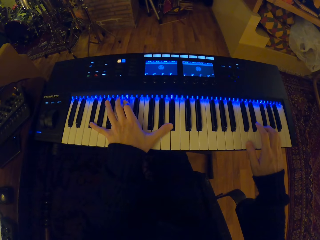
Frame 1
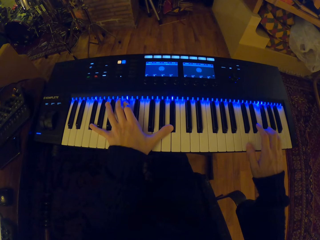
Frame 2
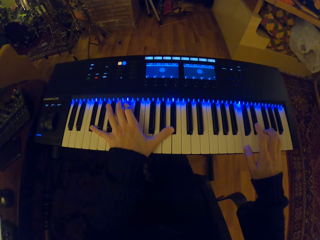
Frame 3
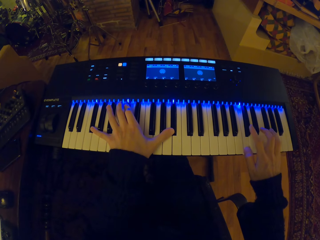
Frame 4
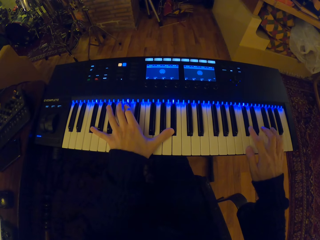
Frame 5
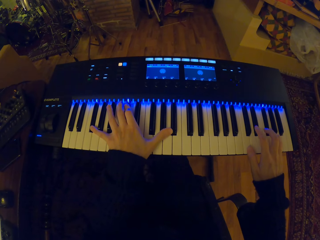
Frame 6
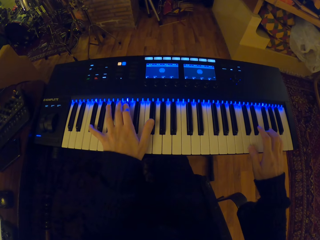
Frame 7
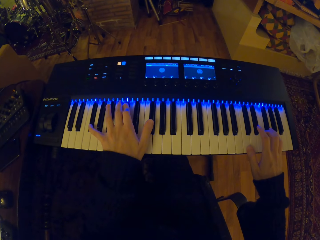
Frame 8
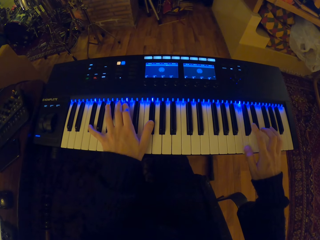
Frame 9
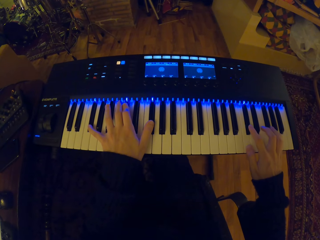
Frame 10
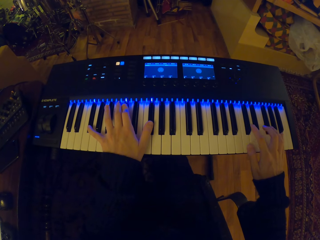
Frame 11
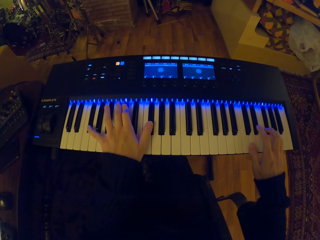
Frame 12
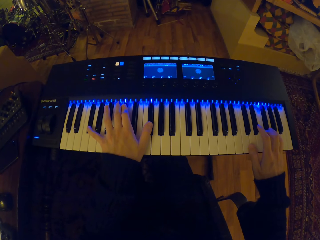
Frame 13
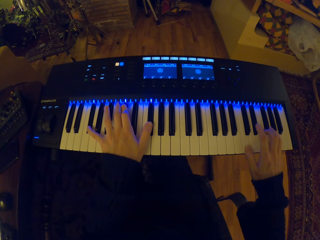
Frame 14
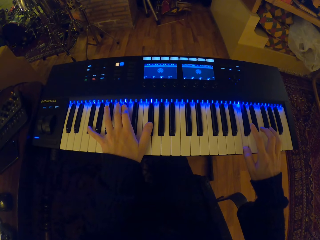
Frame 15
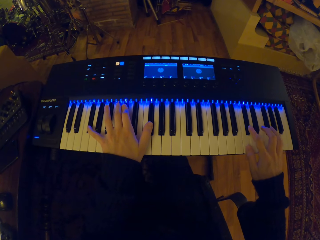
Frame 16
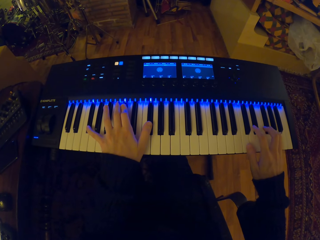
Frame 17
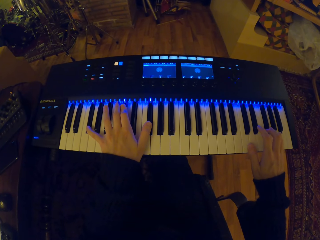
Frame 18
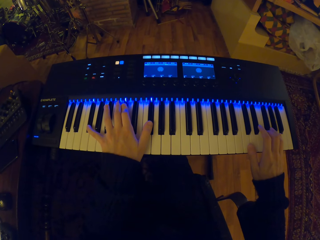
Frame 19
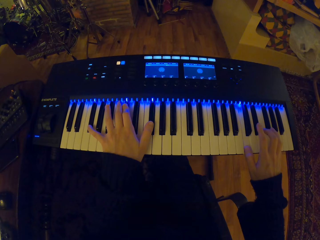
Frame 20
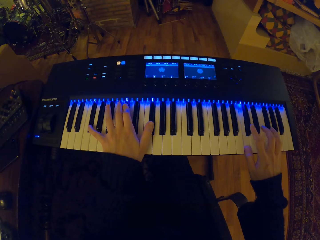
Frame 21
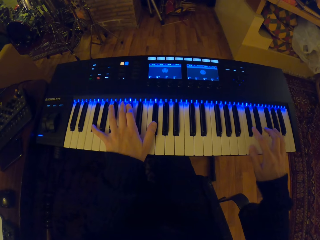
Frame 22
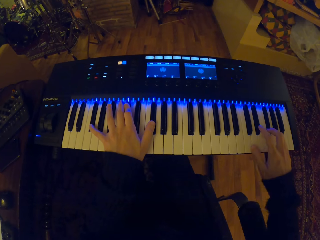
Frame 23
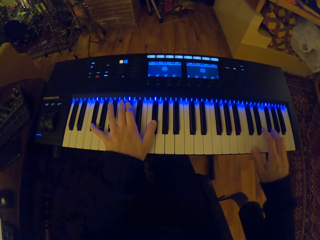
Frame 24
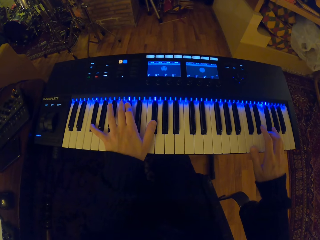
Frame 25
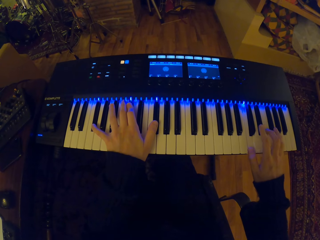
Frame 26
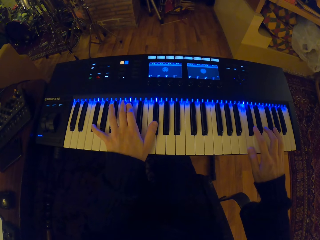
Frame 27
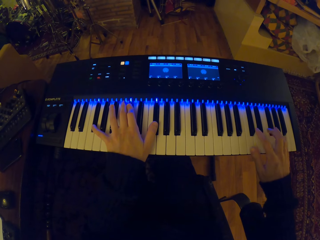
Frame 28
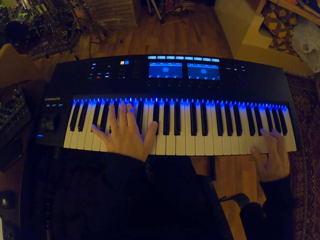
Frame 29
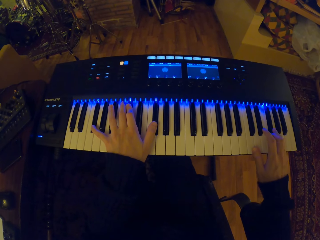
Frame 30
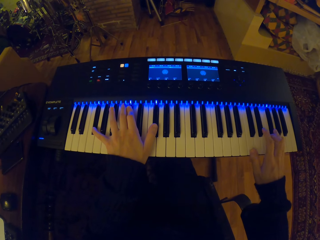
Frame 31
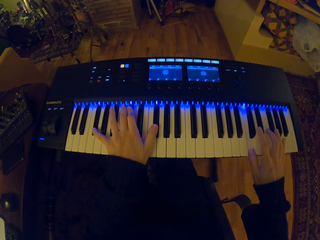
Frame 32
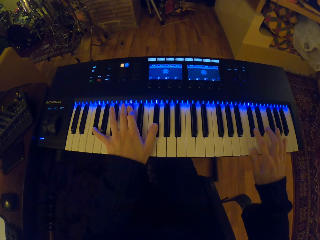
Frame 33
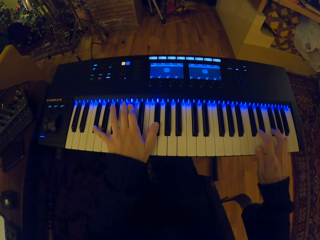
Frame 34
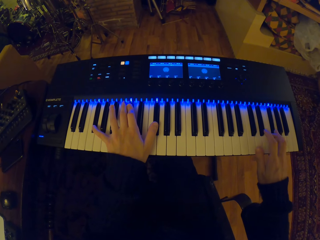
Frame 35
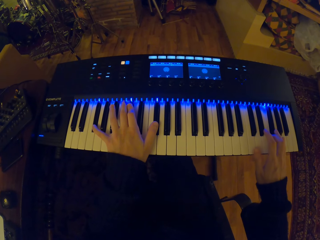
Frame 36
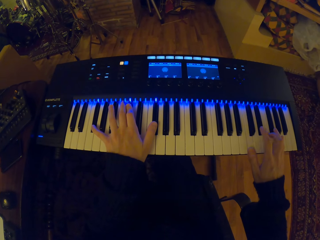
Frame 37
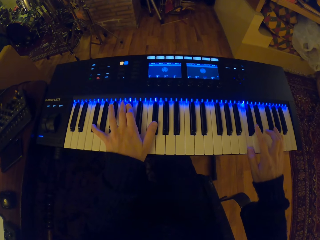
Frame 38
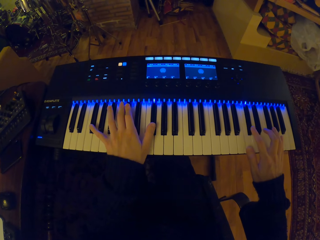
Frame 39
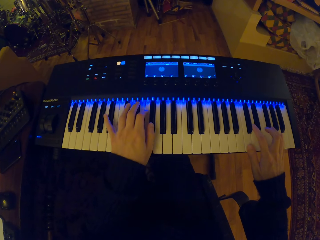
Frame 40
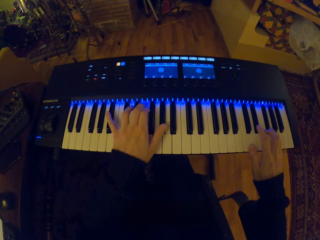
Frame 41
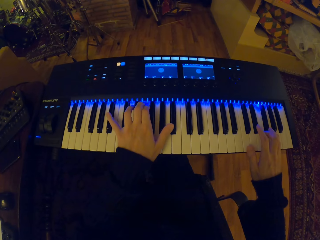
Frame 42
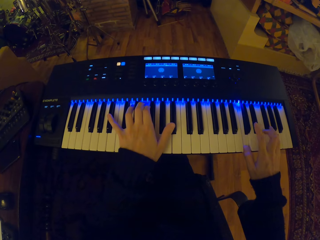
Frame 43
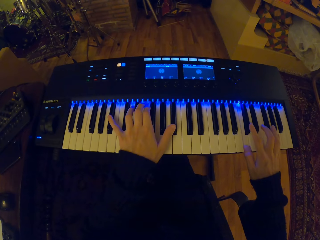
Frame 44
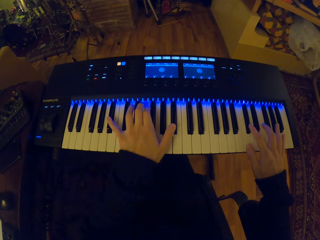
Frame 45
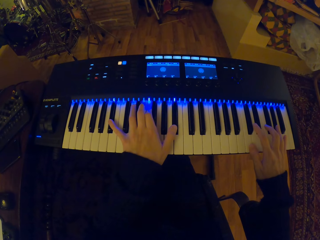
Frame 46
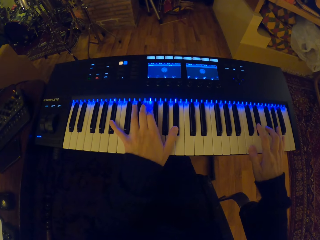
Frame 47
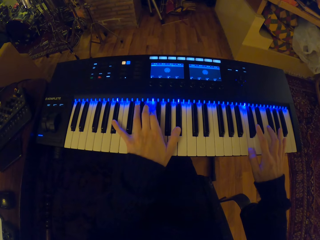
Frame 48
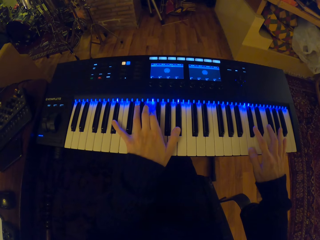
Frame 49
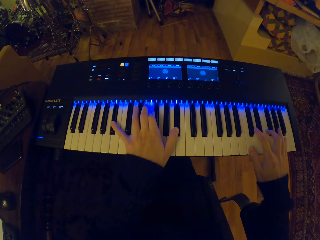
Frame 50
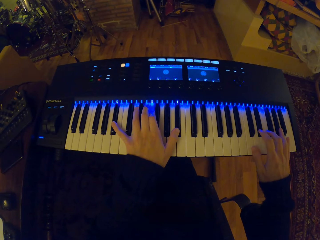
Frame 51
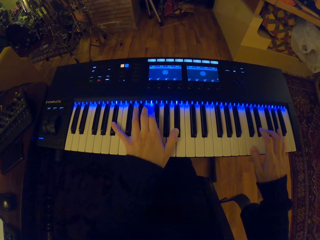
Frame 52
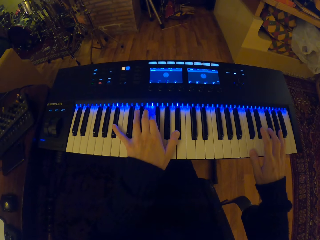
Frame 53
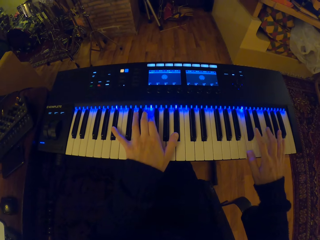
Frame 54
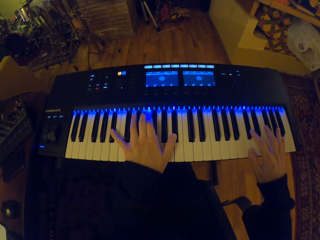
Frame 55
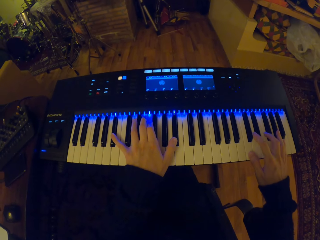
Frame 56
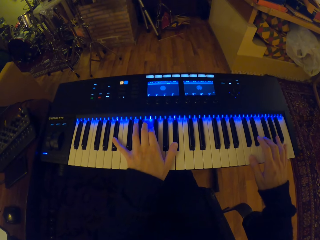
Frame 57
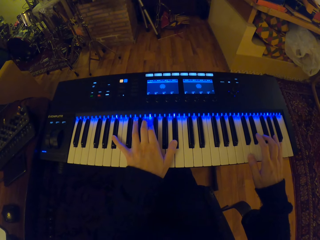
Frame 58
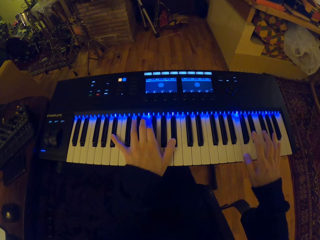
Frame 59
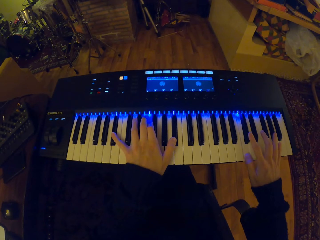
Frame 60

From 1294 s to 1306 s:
The camera wearer plays the digital piano.

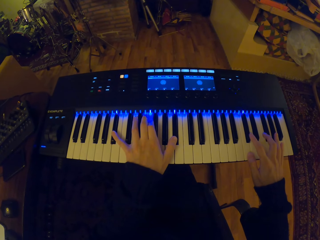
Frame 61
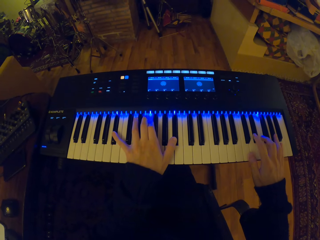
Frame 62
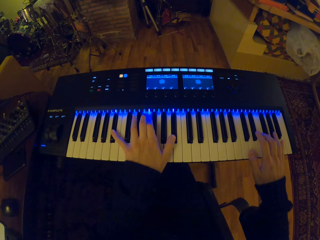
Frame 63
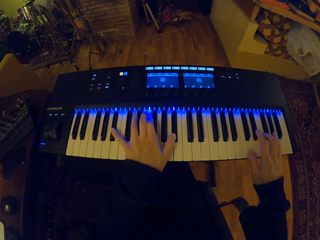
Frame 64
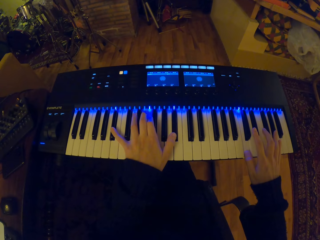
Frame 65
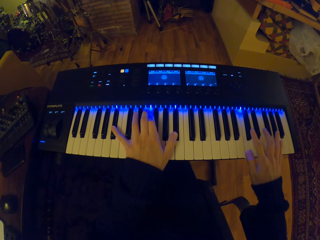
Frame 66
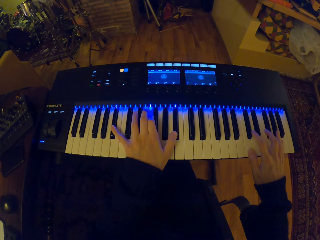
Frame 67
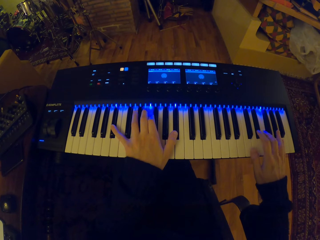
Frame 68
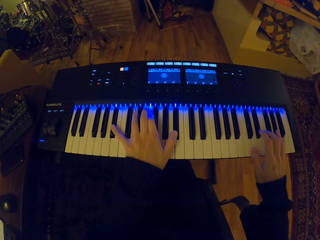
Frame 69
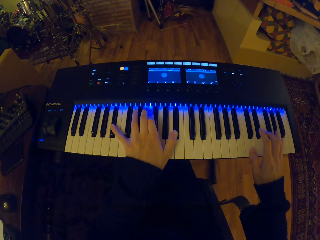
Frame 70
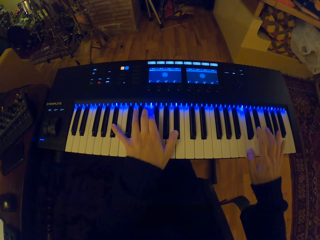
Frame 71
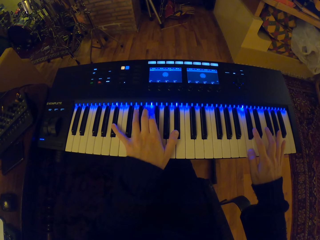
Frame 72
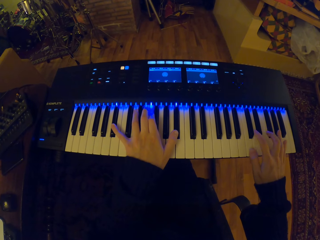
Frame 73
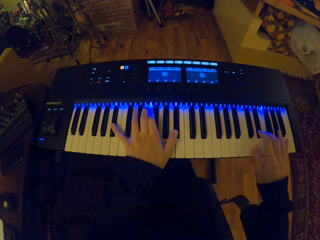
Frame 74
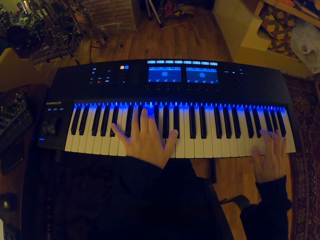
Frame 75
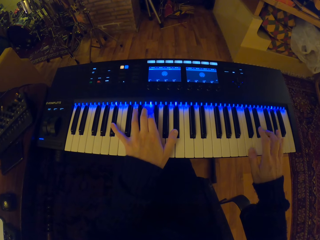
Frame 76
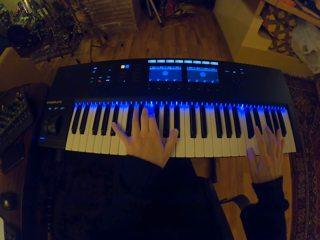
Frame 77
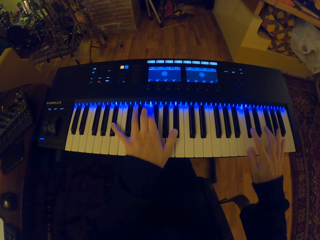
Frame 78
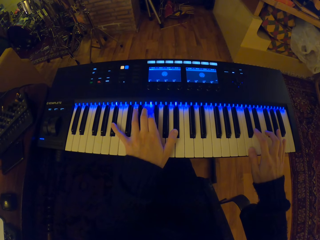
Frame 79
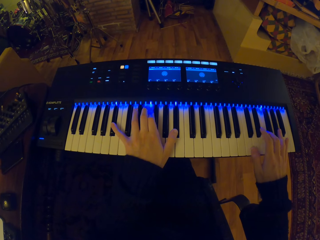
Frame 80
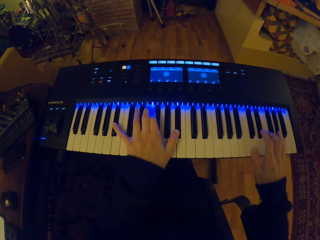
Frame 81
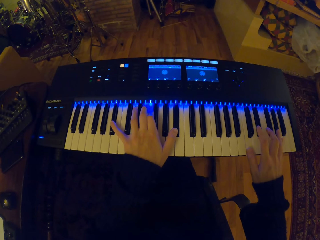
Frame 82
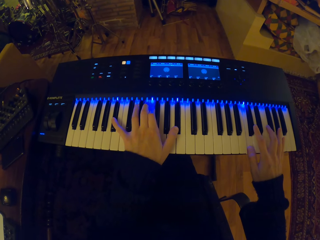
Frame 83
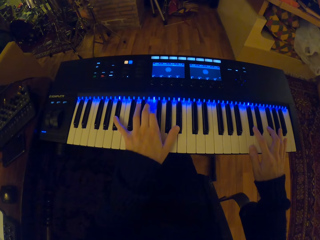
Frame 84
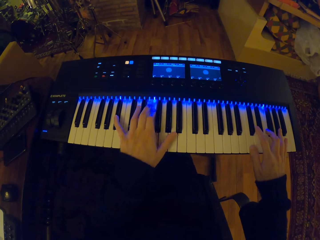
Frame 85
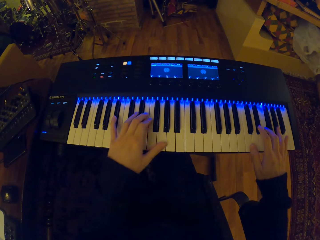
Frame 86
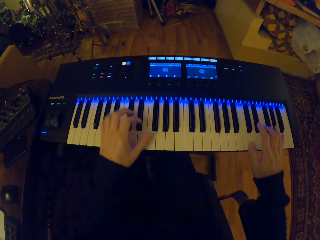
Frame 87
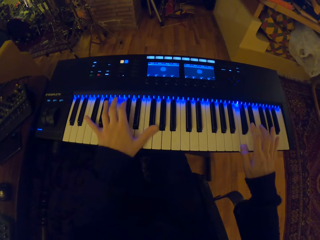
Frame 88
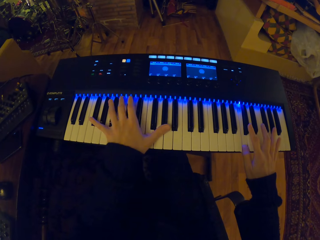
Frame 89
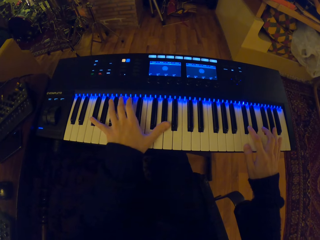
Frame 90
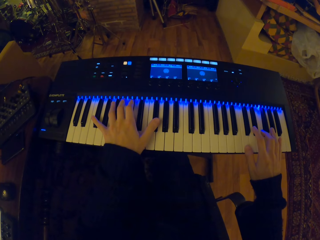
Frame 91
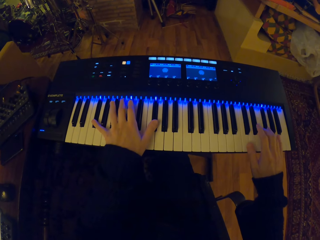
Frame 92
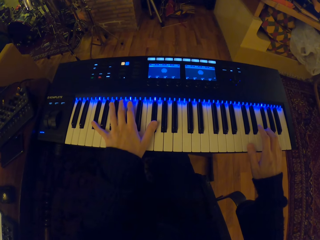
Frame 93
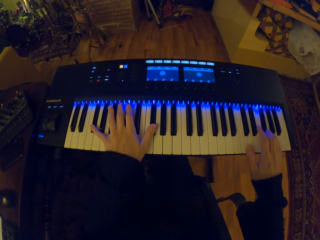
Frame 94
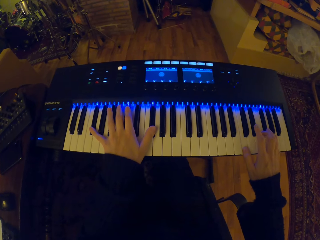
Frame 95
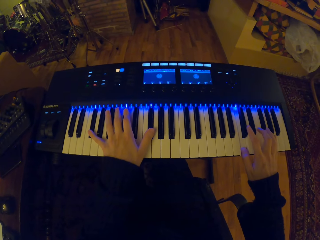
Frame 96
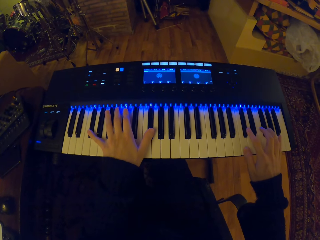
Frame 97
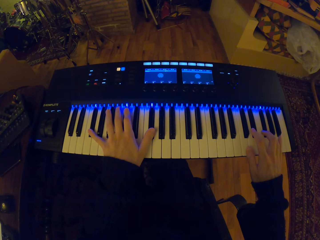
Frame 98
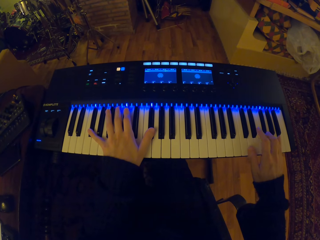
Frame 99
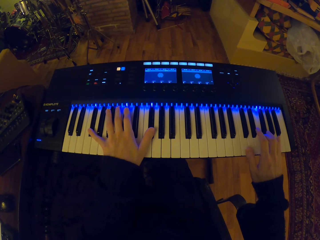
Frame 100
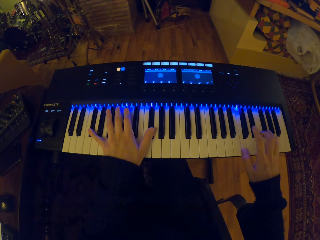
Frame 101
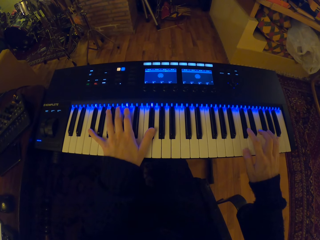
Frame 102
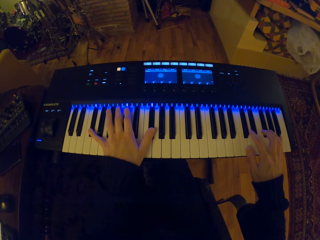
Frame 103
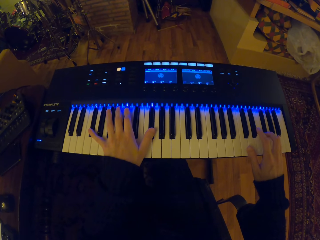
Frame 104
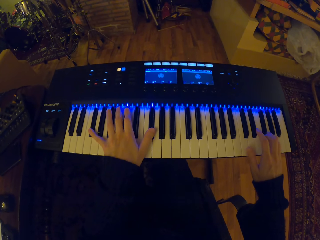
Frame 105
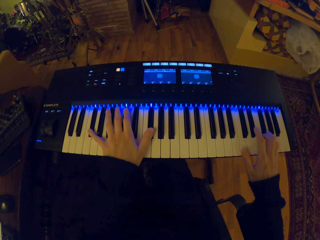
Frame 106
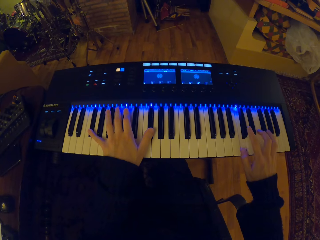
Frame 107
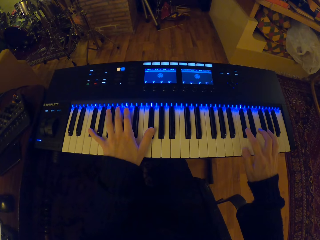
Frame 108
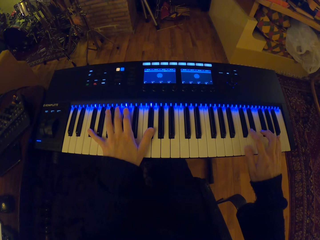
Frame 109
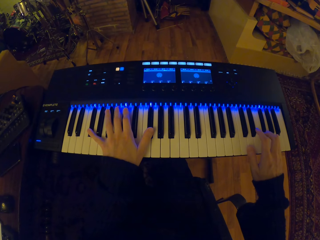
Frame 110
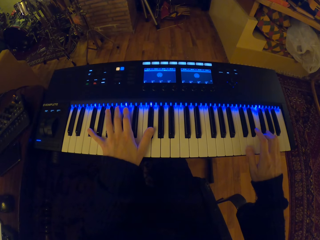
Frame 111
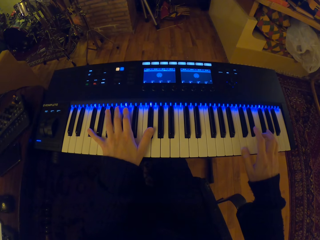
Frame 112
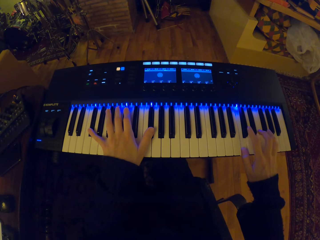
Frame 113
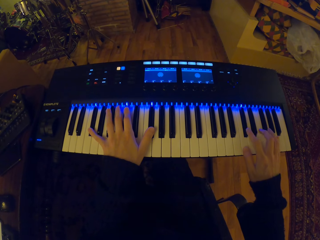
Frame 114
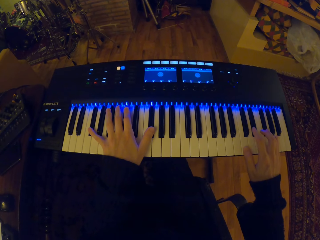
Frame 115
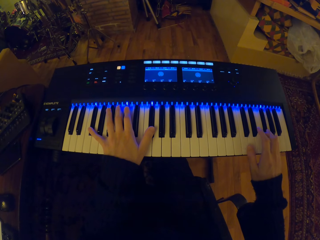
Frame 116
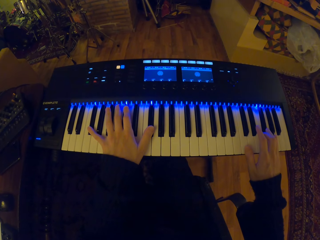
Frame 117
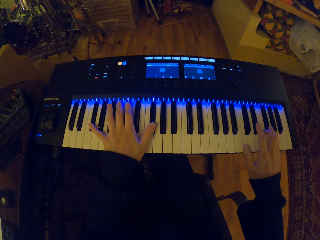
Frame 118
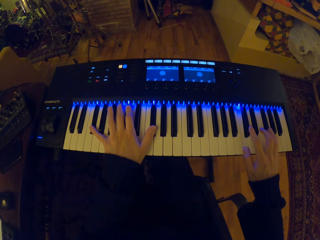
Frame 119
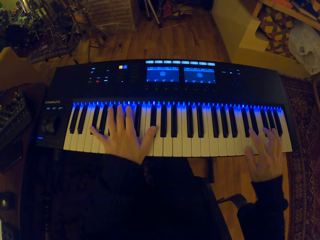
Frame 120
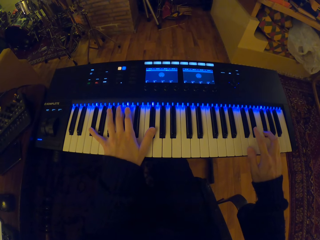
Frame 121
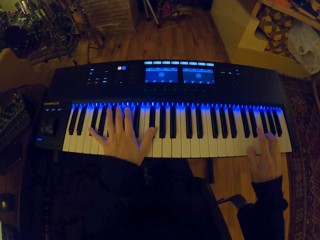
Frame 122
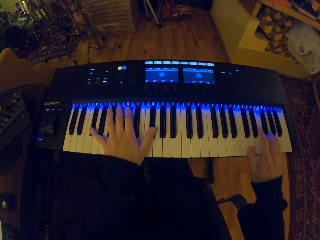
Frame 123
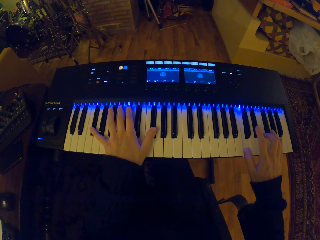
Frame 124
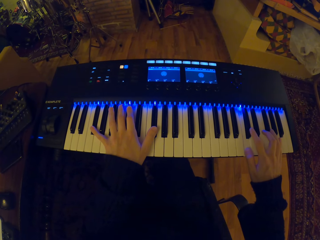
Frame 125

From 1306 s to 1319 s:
The camera wearer plays the digital piano.
